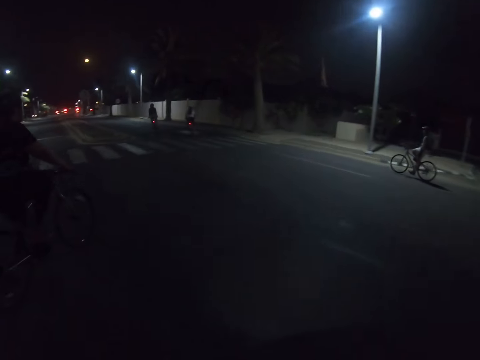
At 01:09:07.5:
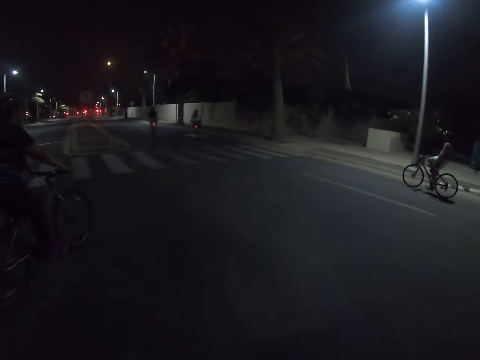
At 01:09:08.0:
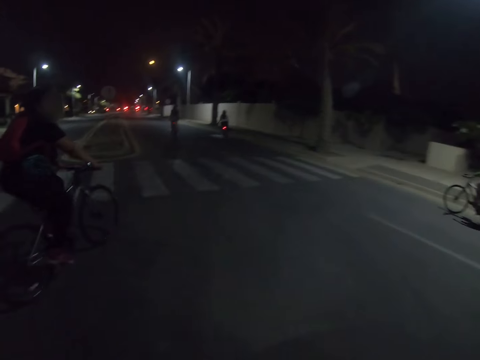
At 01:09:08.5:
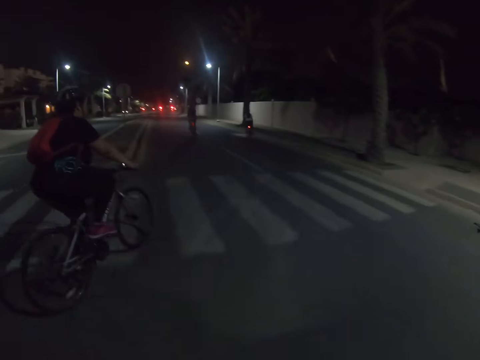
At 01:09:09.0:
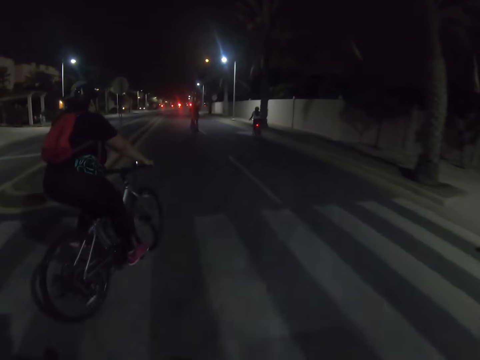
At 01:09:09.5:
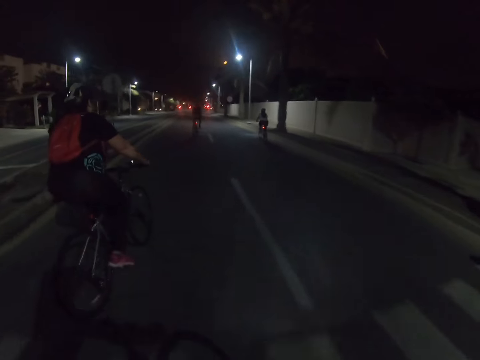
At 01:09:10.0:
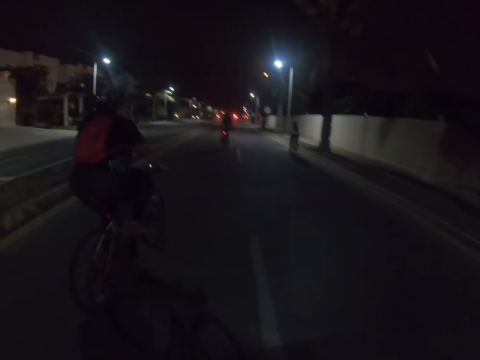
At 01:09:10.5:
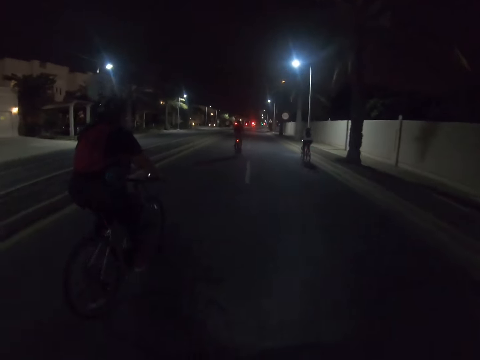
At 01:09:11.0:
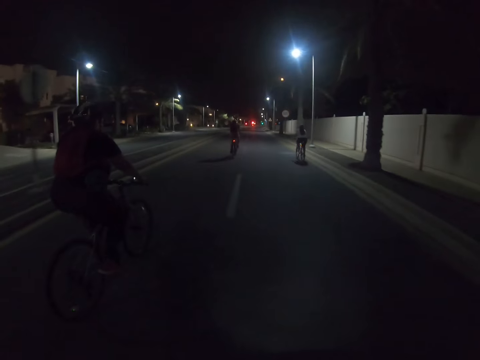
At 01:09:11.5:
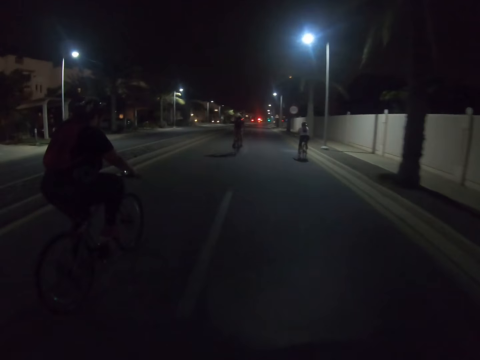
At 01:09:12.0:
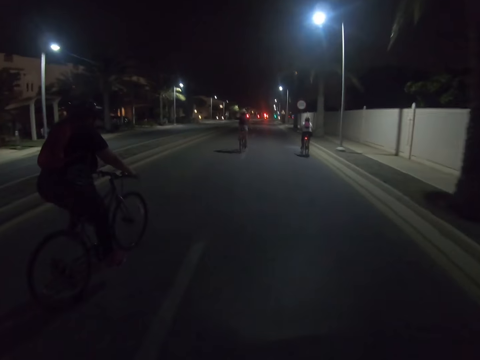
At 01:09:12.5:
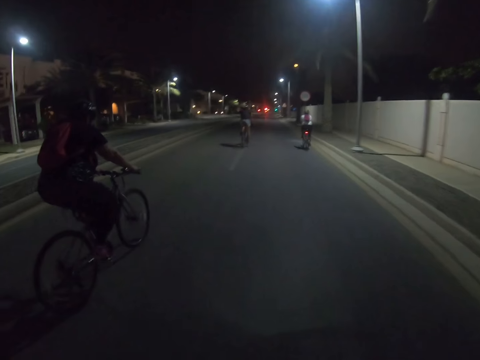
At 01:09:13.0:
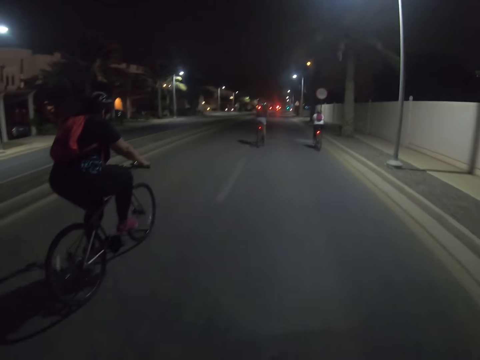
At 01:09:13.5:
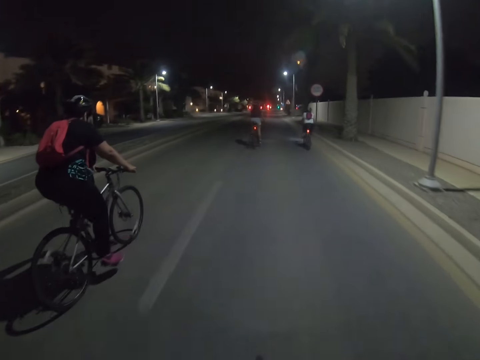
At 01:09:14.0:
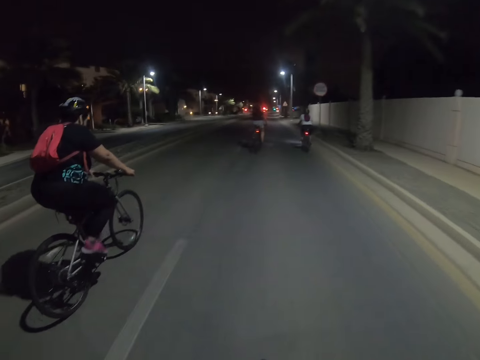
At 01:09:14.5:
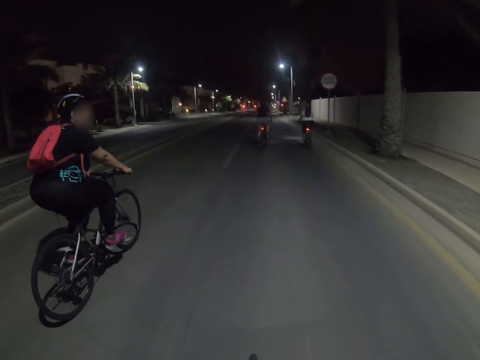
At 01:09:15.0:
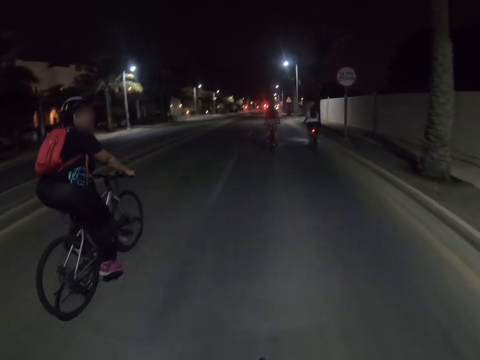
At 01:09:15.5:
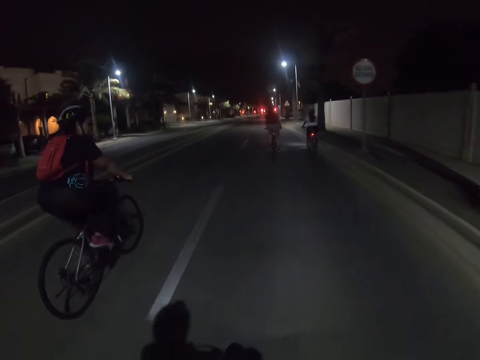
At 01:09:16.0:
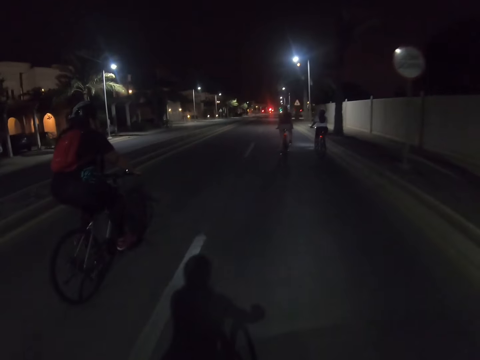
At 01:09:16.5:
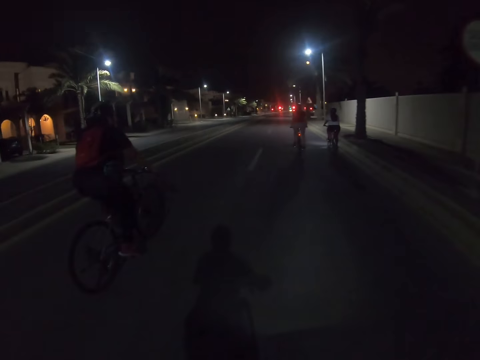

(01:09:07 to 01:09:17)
The camera wearer rides a bicycle on the road. A person, another person and a third person ride.

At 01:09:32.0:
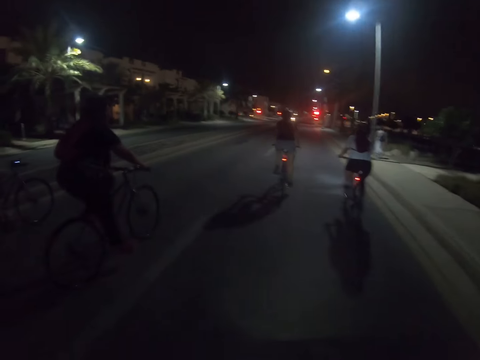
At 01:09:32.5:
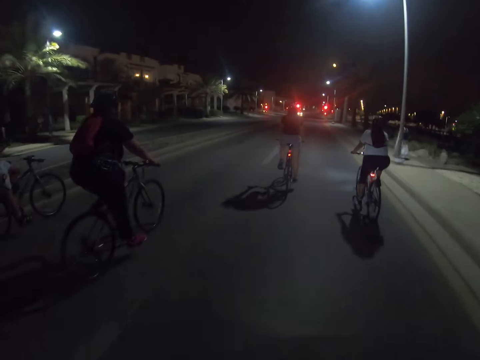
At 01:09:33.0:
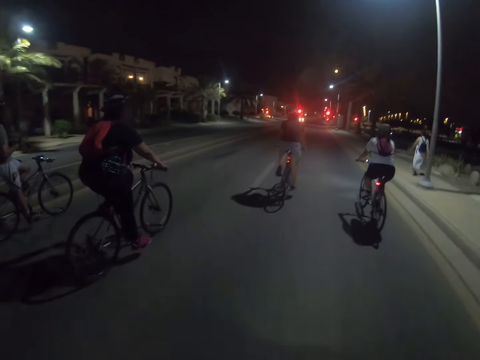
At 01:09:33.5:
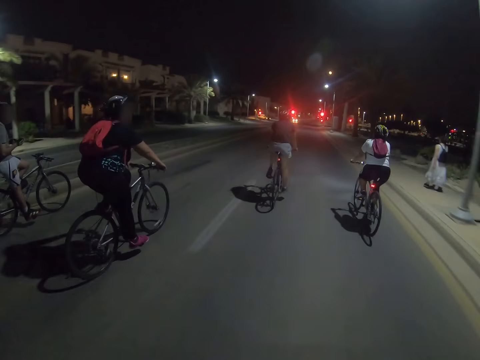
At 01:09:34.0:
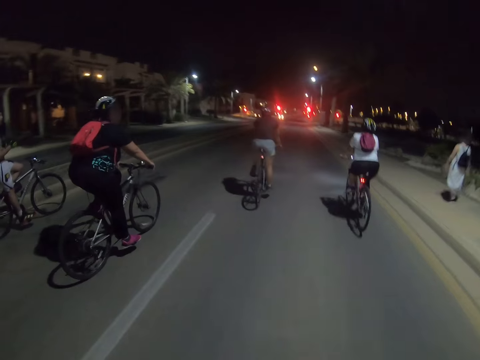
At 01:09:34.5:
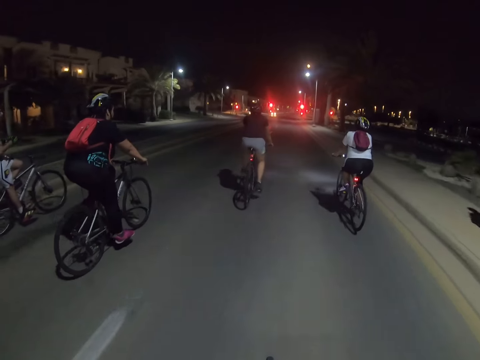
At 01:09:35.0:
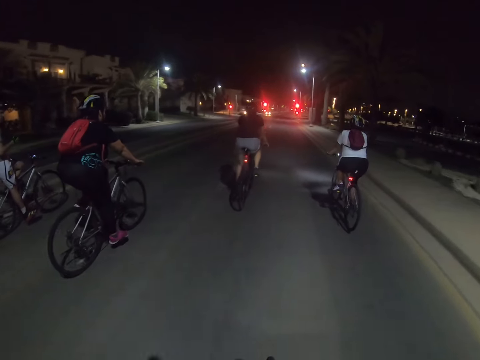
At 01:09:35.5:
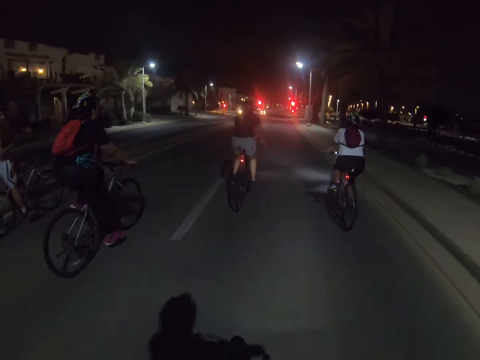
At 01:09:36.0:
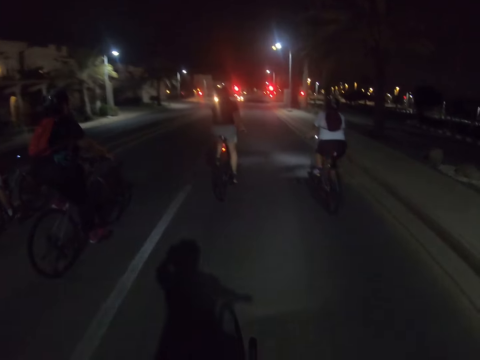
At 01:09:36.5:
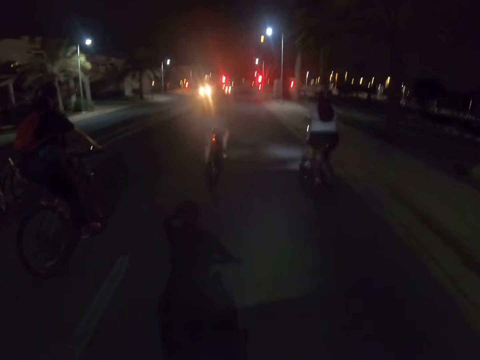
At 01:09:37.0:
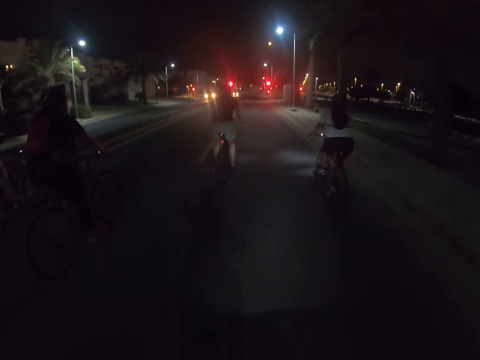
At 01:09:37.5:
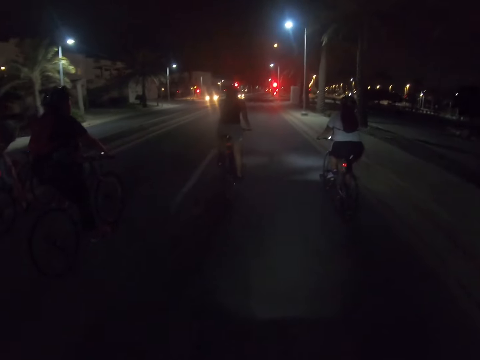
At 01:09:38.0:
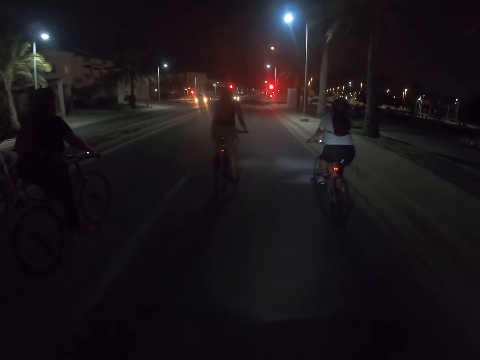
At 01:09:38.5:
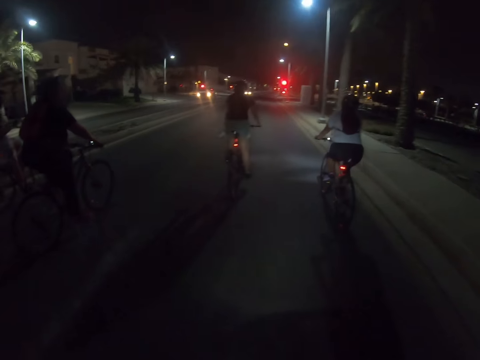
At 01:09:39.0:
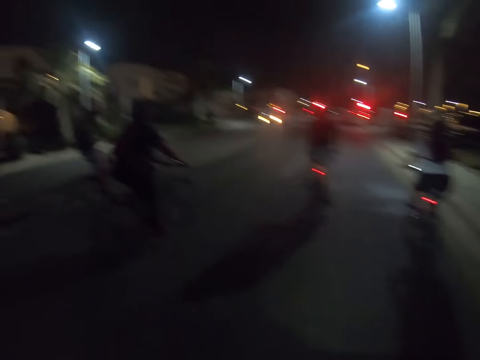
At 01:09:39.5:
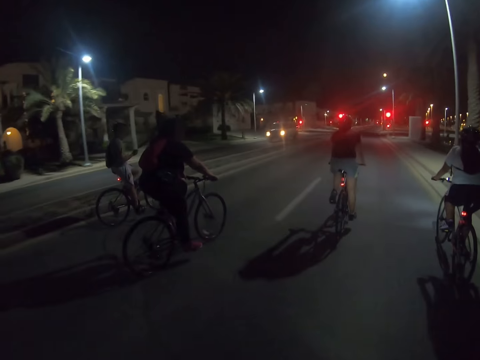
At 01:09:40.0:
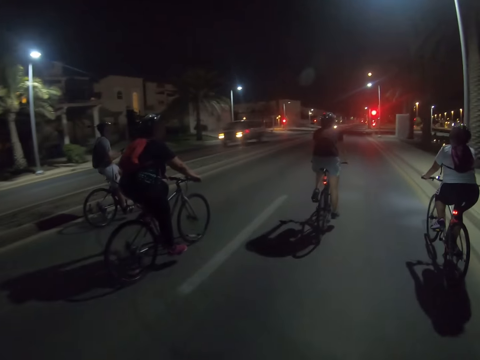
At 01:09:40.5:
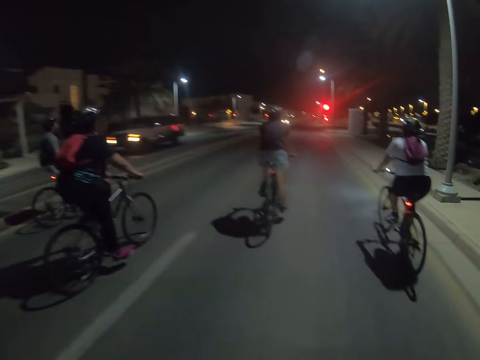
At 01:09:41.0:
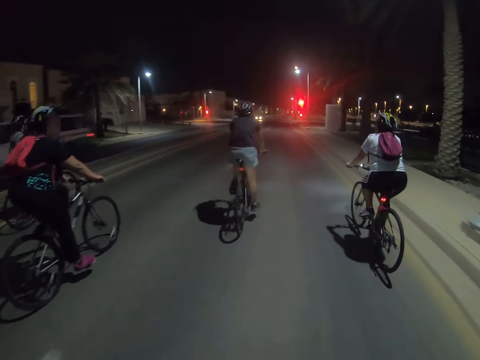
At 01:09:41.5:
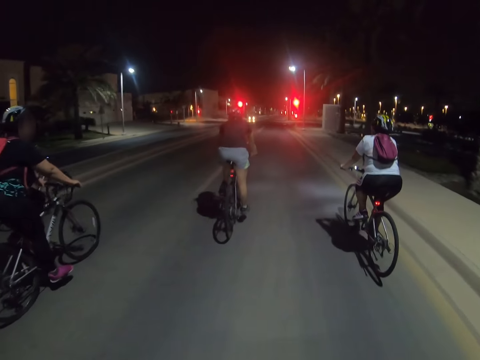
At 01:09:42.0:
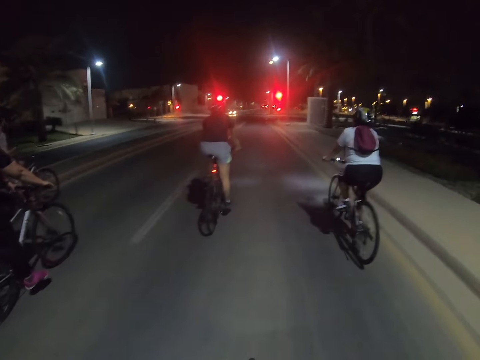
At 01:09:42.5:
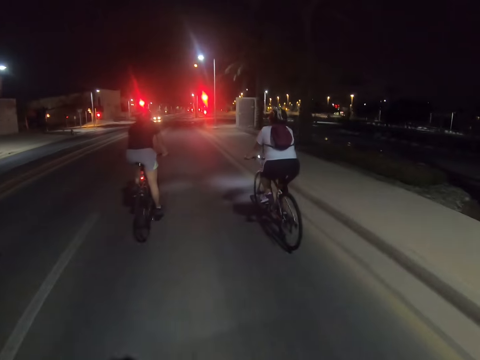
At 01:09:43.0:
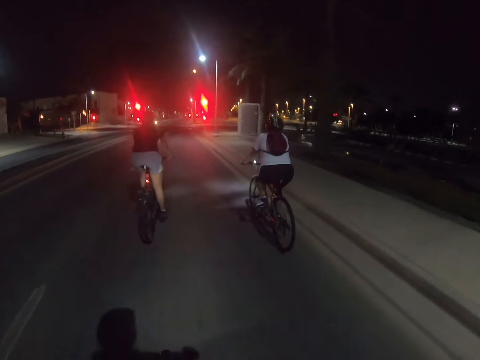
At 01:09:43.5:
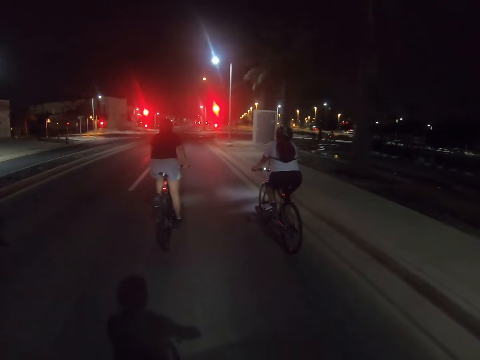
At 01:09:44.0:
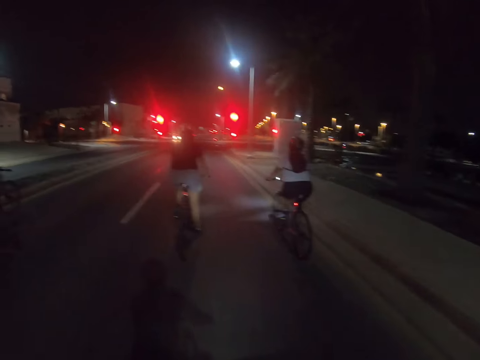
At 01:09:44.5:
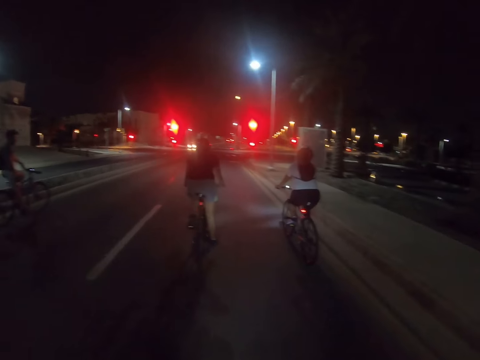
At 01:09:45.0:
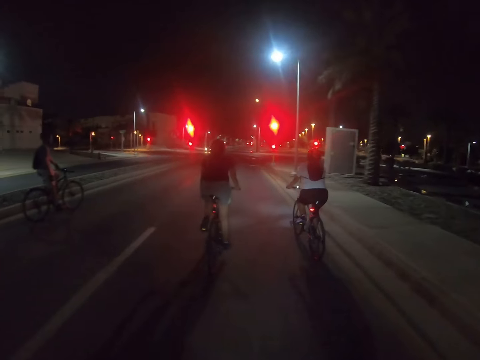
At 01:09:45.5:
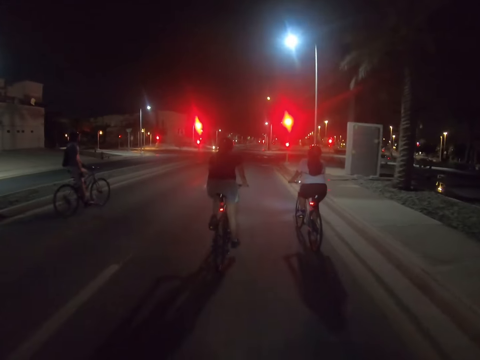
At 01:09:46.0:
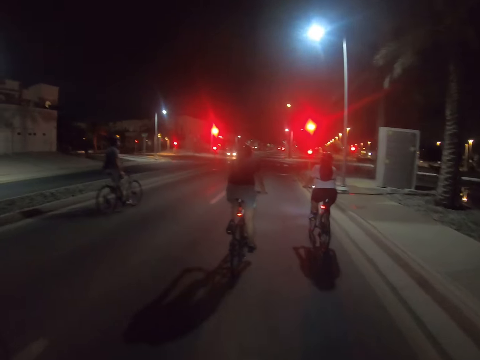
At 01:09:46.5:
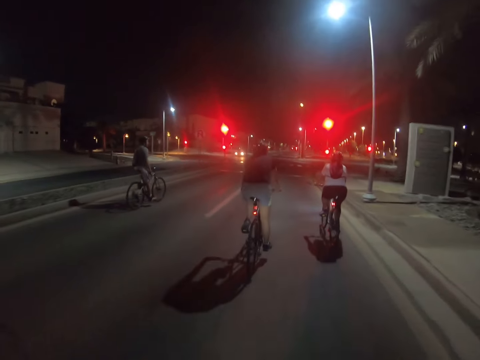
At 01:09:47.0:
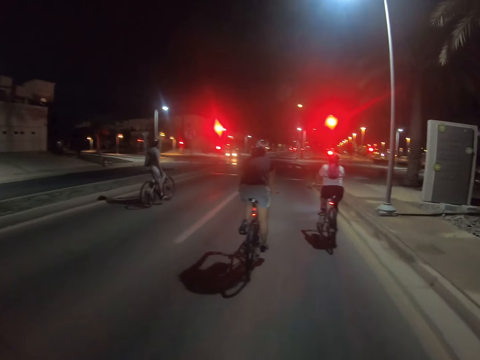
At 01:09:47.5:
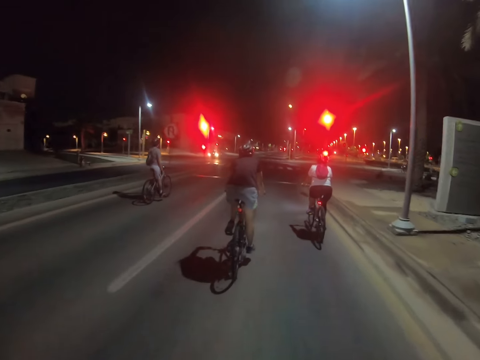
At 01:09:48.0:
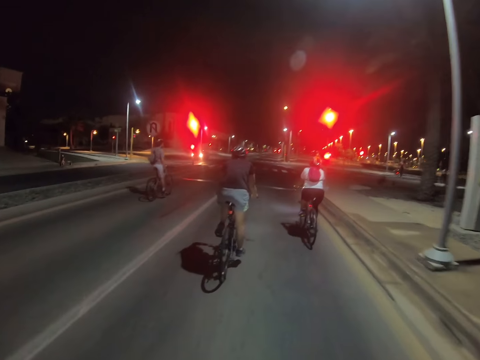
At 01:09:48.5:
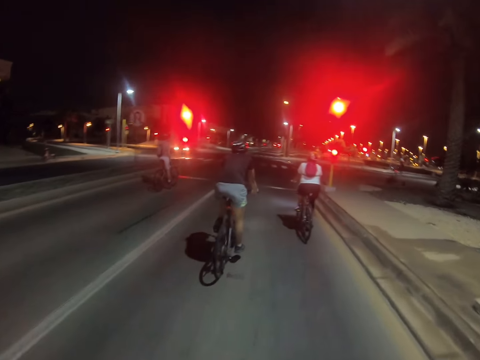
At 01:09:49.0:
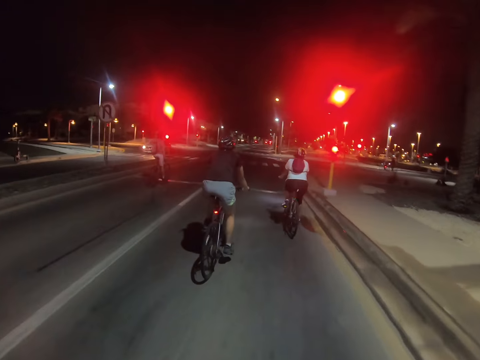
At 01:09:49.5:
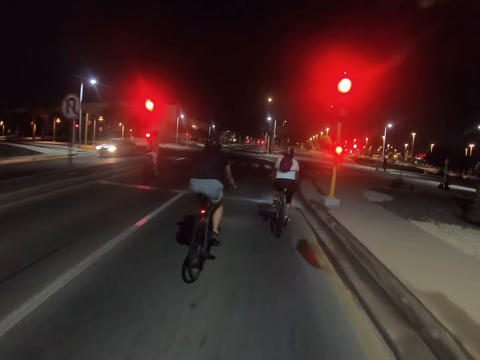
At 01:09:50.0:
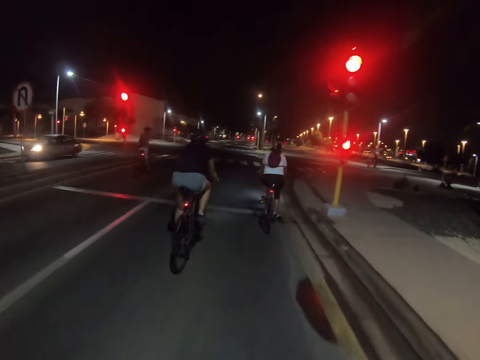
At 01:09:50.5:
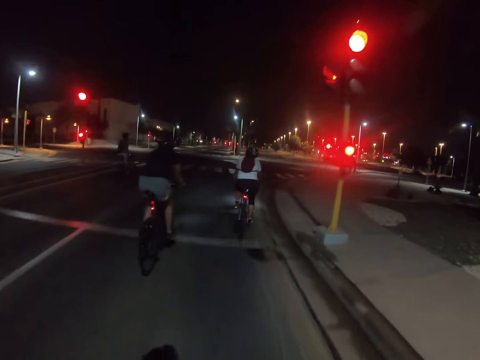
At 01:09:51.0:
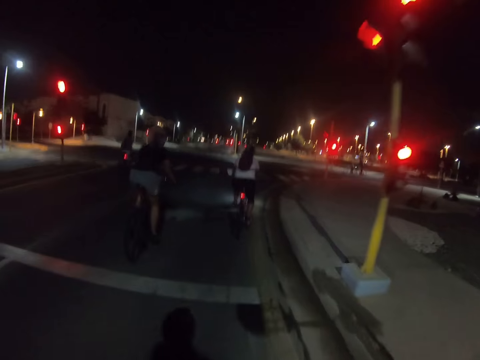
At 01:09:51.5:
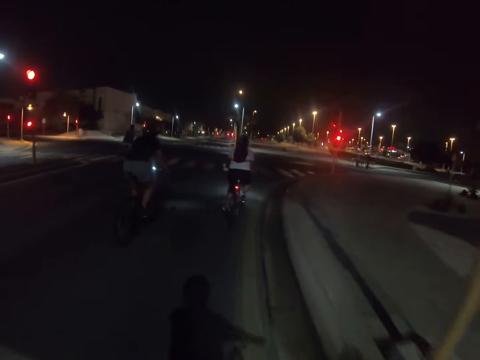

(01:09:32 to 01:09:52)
A person walks along the roadside. The camera wearer and others ride the bicycles on the road. Another person catches up with three other people. The camera wearer stares around on the road. The camera wearer and others ride the bicycles on the road.
